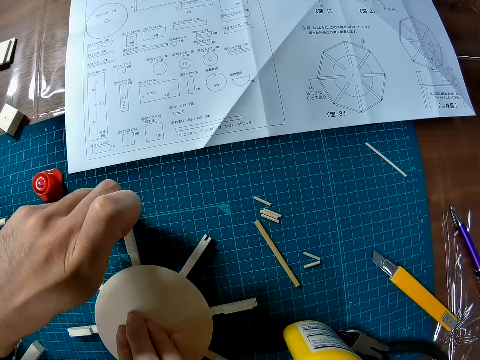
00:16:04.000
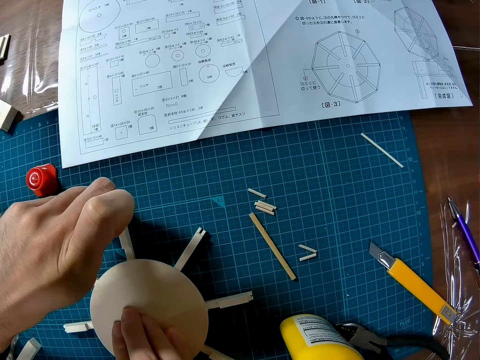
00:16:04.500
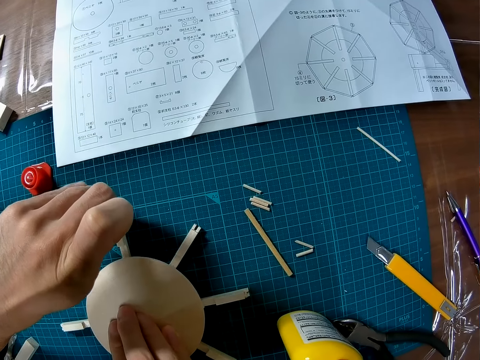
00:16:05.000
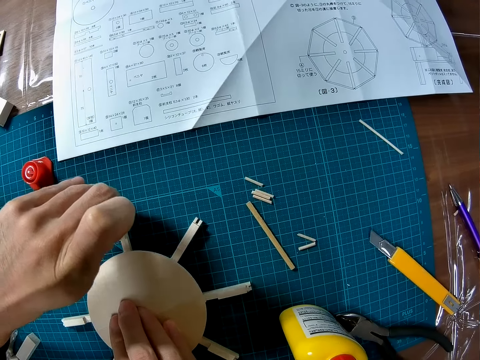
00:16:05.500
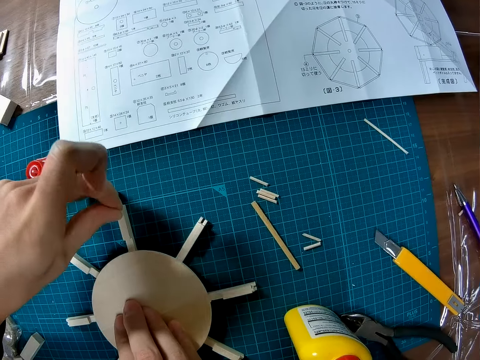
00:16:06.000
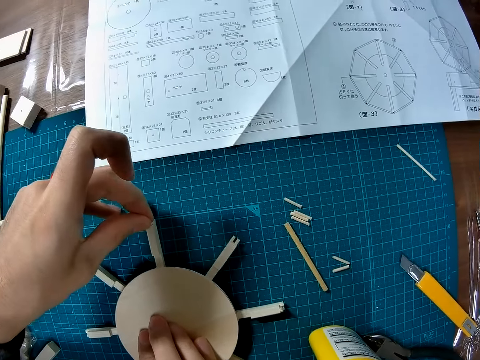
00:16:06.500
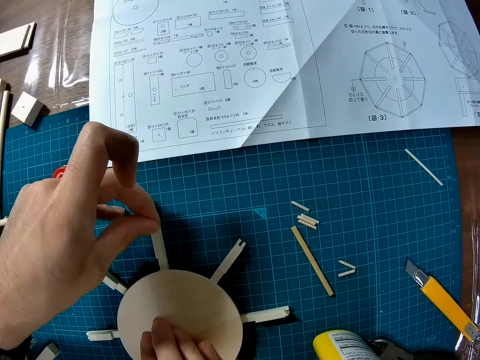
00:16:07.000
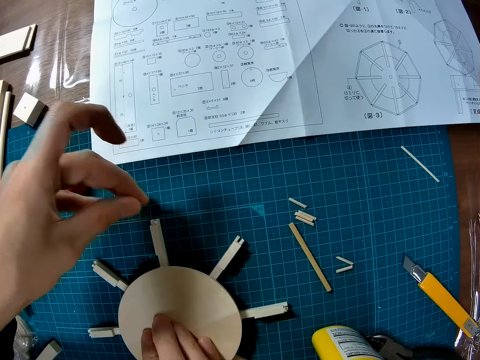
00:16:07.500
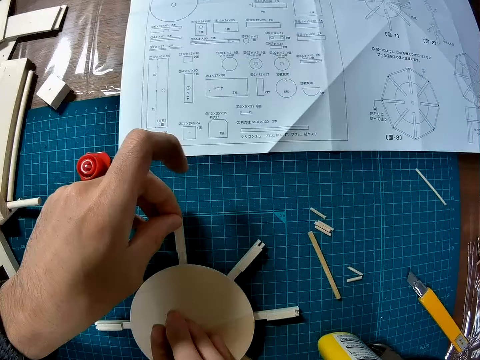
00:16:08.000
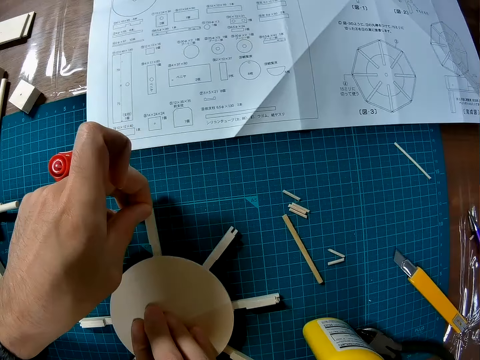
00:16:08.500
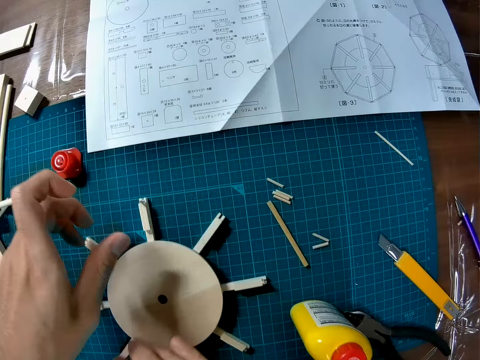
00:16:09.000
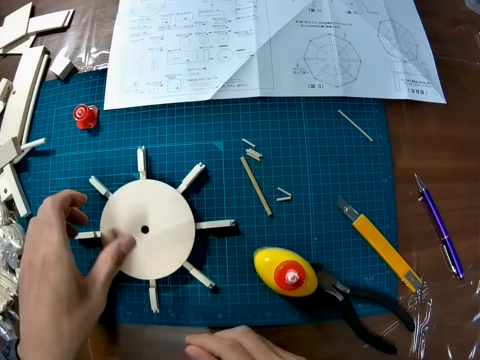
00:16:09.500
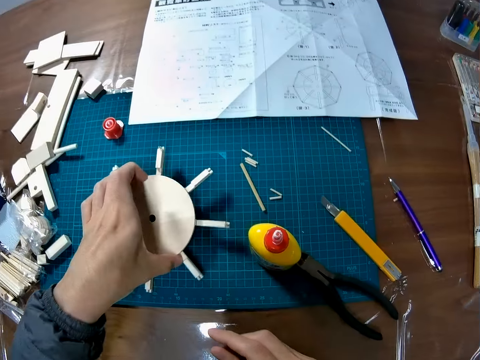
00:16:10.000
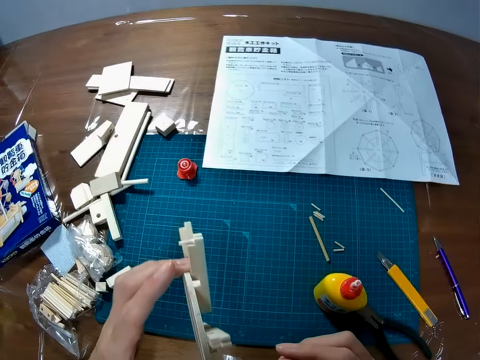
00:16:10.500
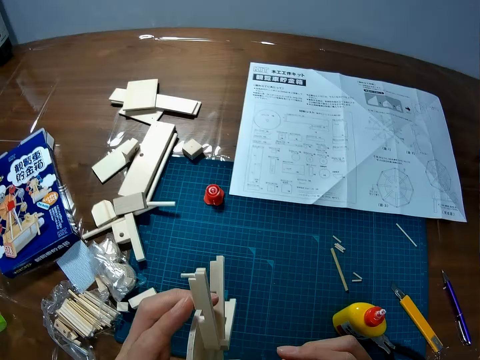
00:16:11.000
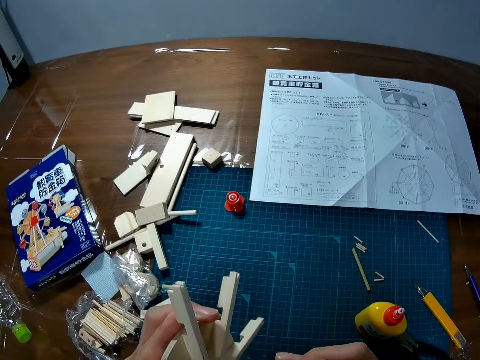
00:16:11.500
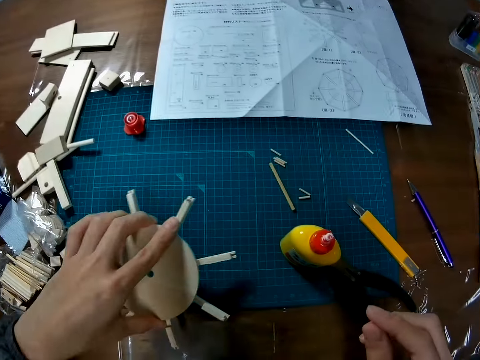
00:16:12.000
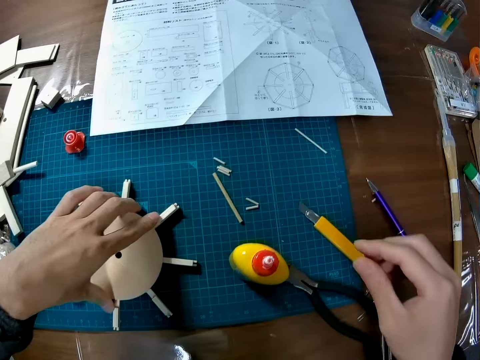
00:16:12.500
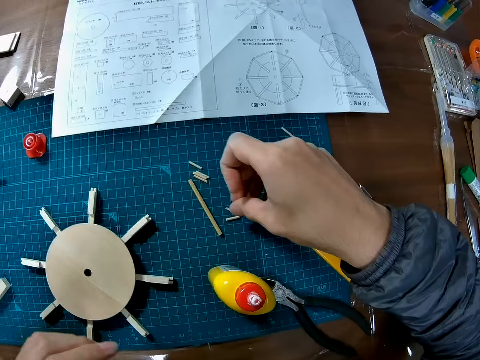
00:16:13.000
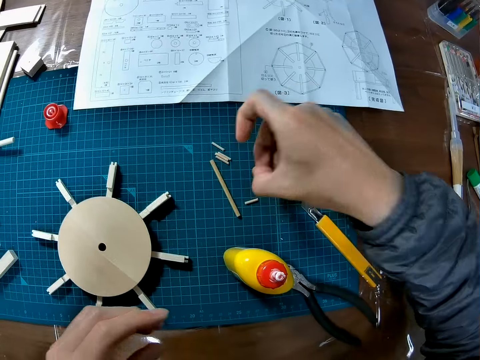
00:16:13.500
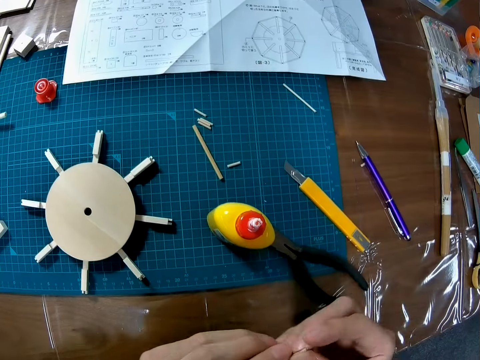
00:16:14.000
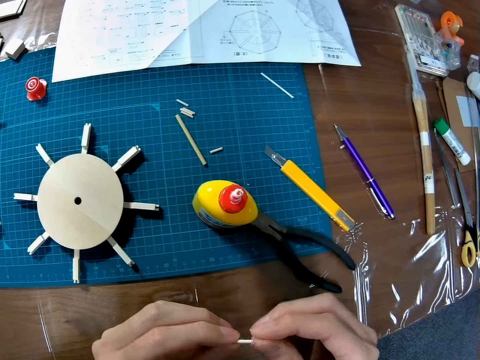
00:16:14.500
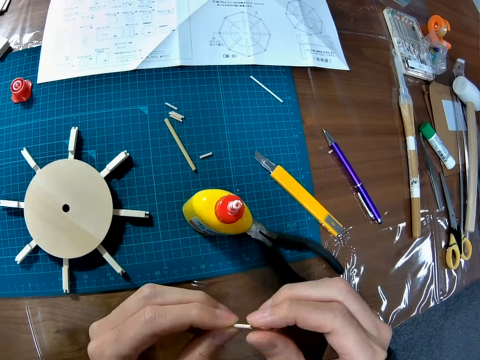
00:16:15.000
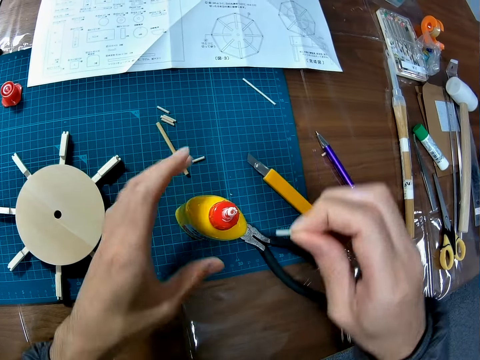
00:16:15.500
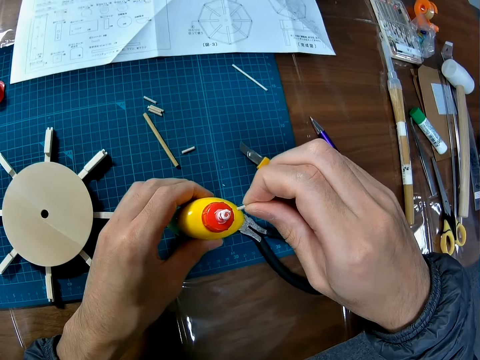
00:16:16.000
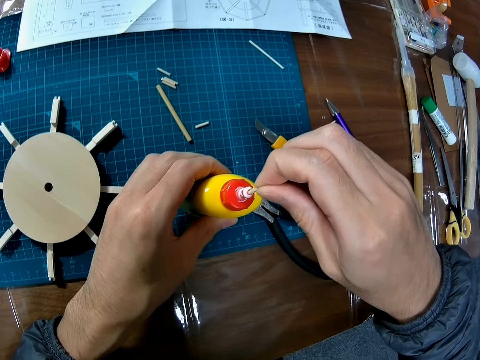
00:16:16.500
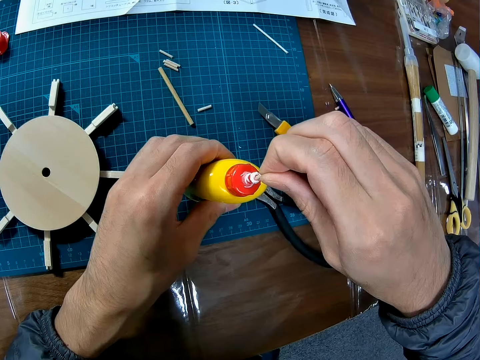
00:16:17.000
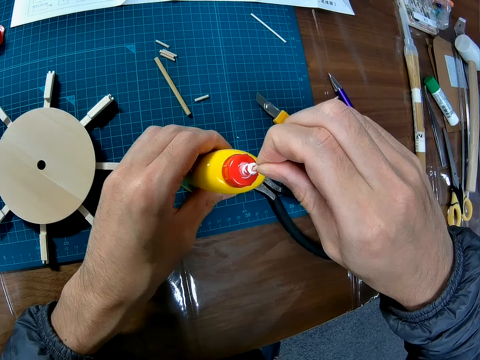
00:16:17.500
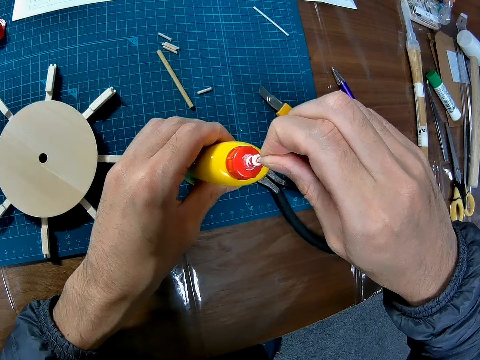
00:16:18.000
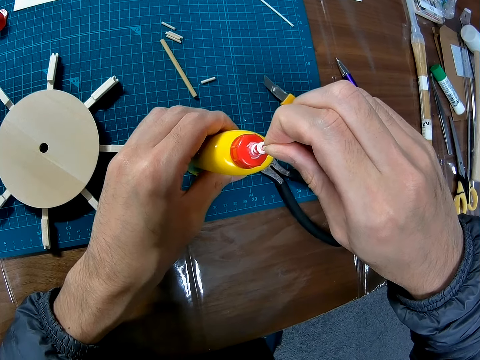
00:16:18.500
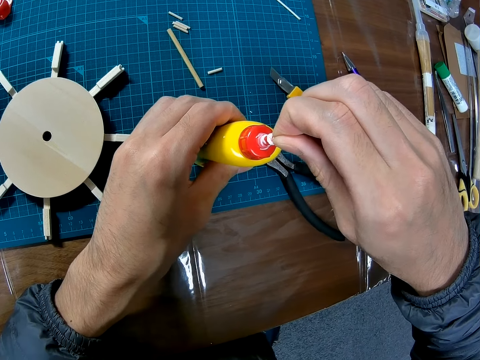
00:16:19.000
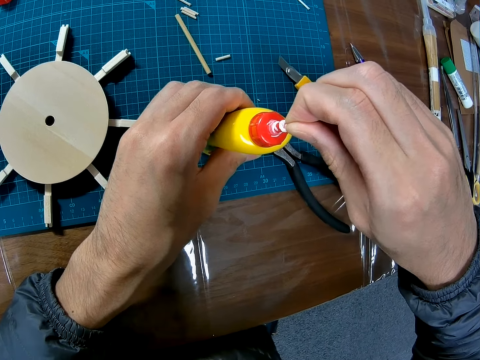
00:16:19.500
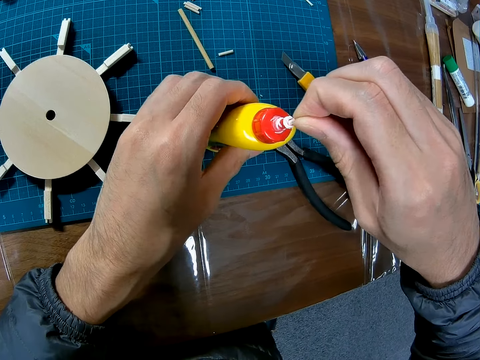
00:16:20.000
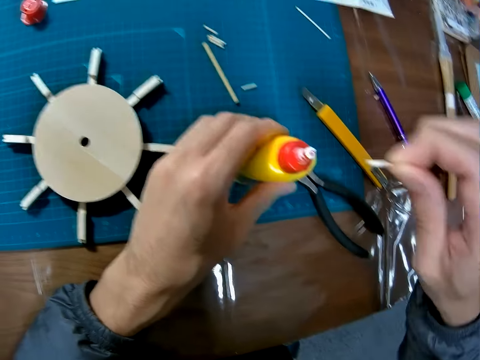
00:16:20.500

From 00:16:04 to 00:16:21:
The camera wearer fixes the piece of wood at an edge of the wooden structure. They pick up the wooden structure from the cutting mat and drop the wooden structure on the cutting mat. They pick up a piece of wood from the cutting mat. They apply glue on the piece of wood. They dip the piece of wood into the bottle of glue.

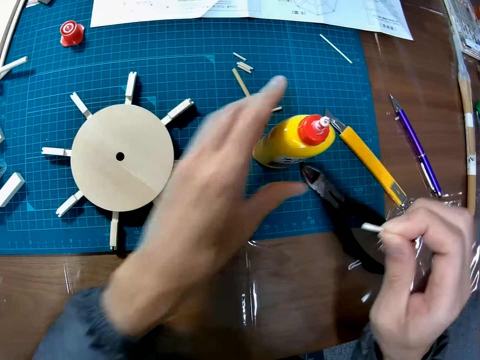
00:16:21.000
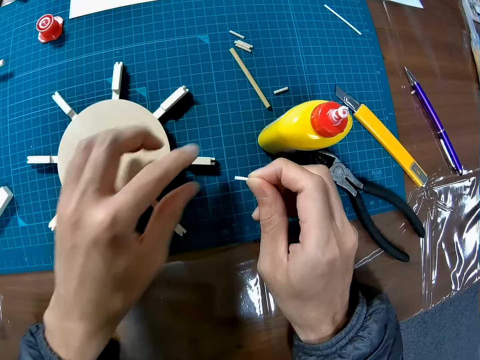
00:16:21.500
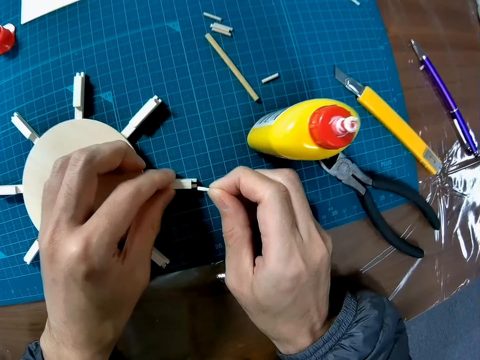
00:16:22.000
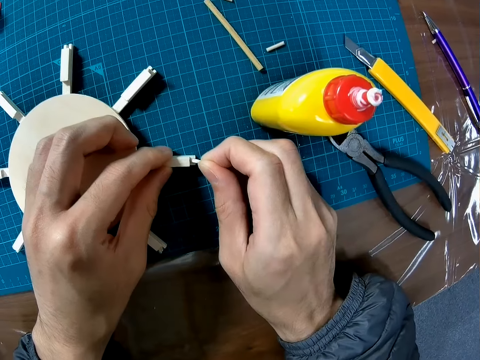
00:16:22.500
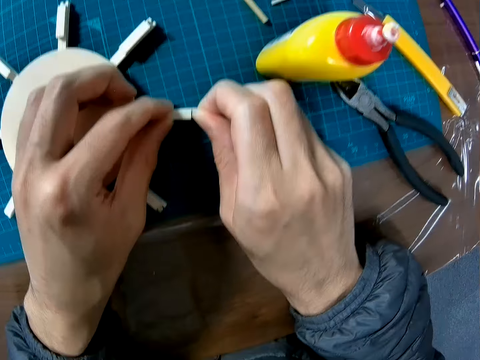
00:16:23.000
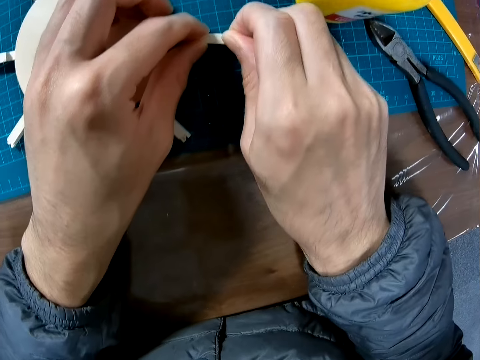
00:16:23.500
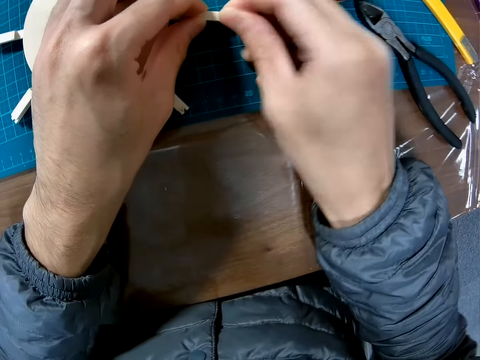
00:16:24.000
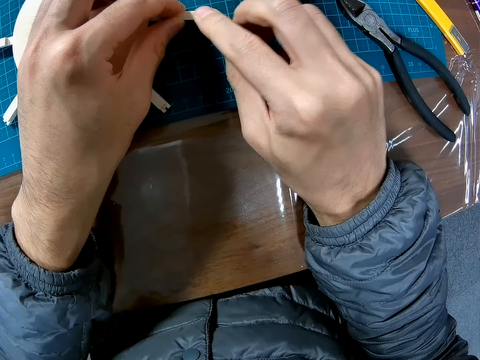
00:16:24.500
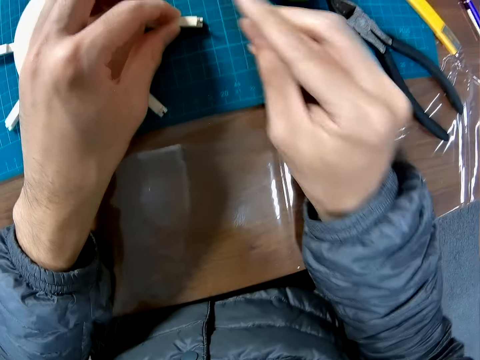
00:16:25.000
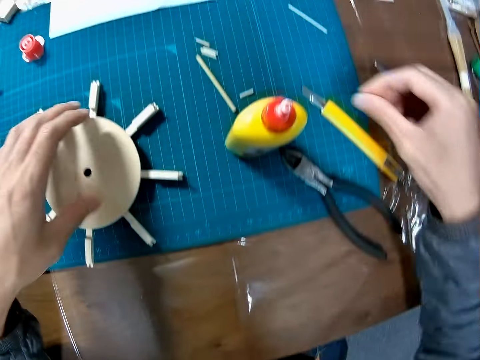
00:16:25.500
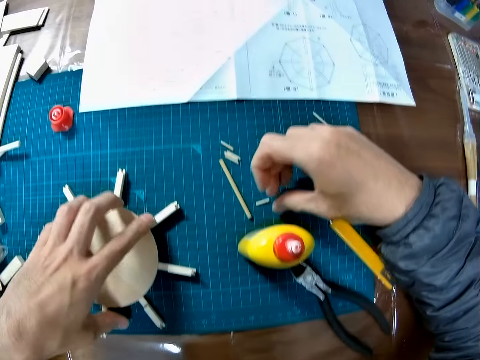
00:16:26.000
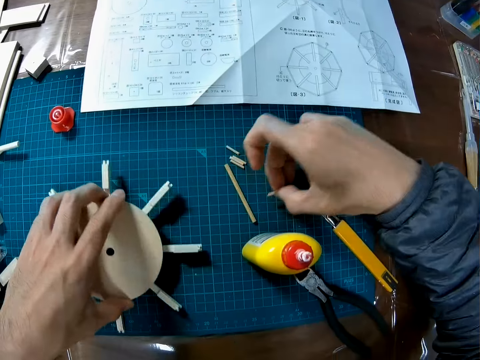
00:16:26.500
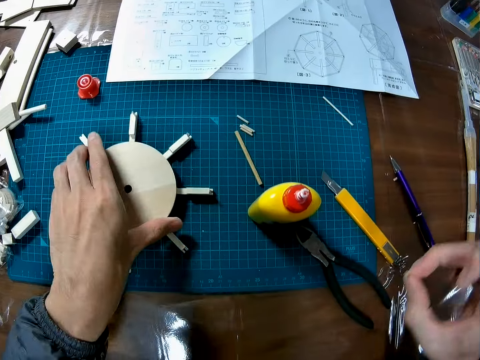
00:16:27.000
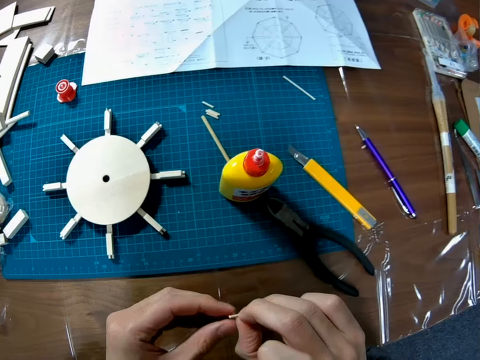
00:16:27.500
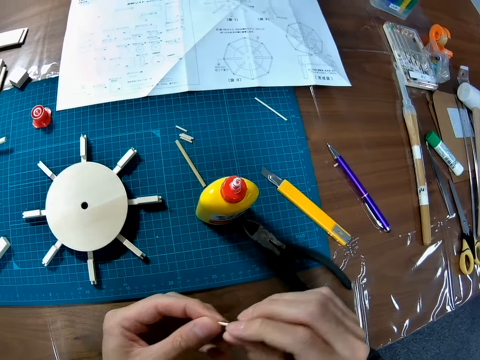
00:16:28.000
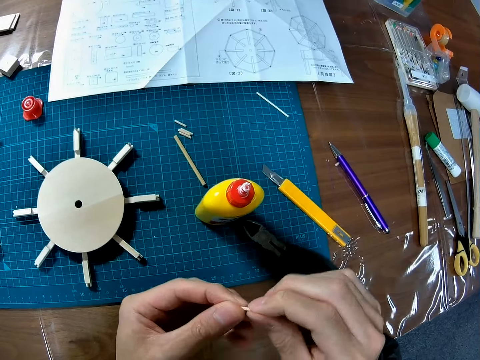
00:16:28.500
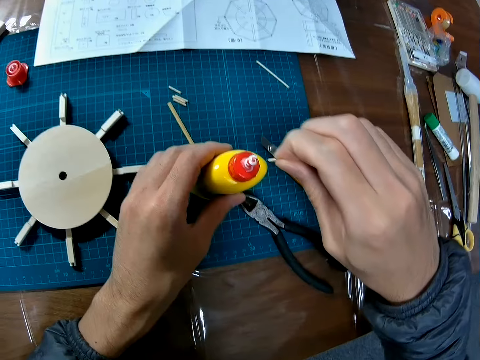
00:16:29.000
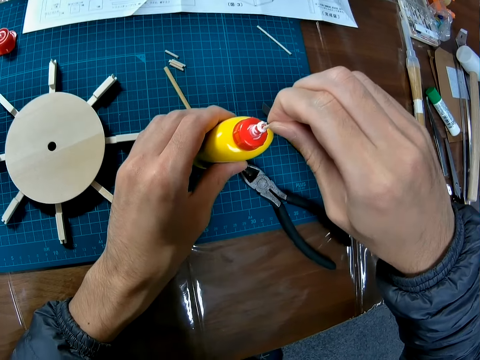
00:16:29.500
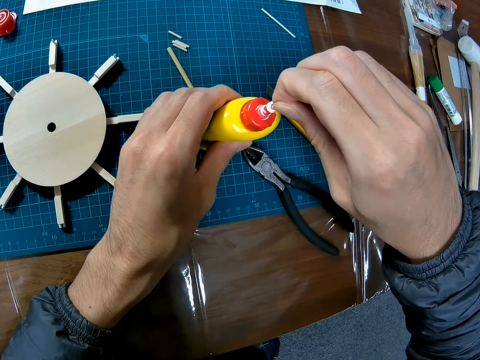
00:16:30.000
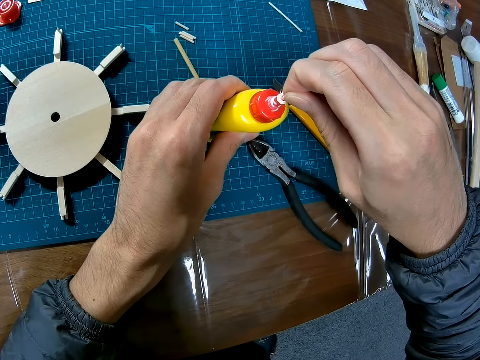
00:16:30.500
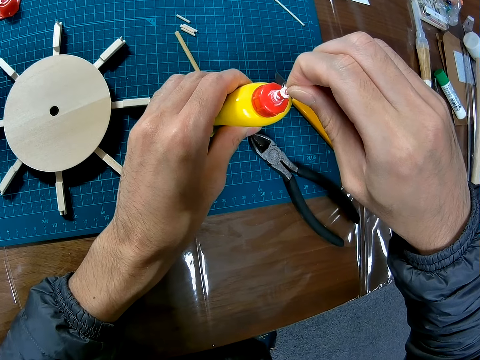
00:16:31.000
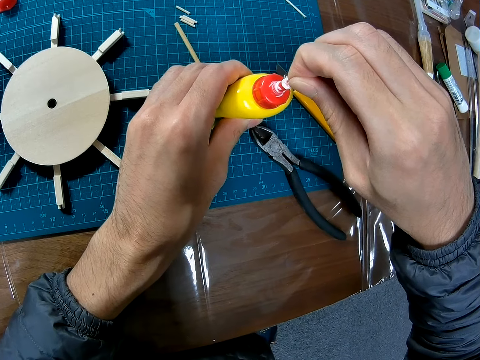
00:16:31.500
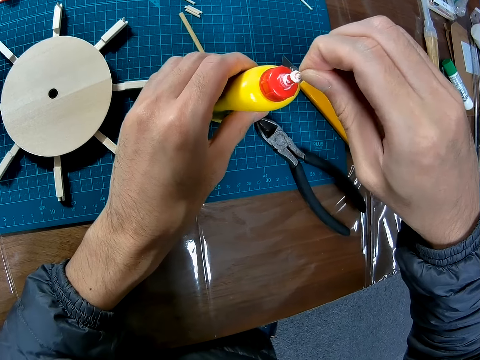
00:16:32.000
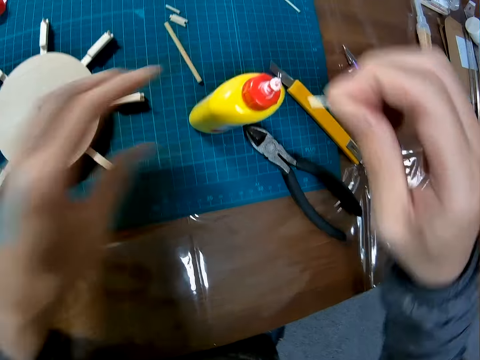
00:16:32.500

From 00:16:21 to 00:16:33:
The camera wearer fixes the piece of wood at an edge of the wooden structure. He turns the wooden structure with his left hand. He picks up a piece of wood from the cutting mat with his right hand. He dips the piece of wood into the bottle of glue. He applies glue on the piece of wood.
